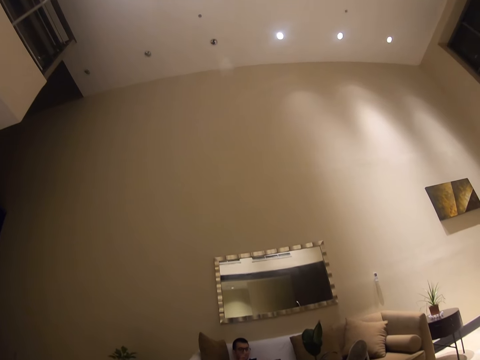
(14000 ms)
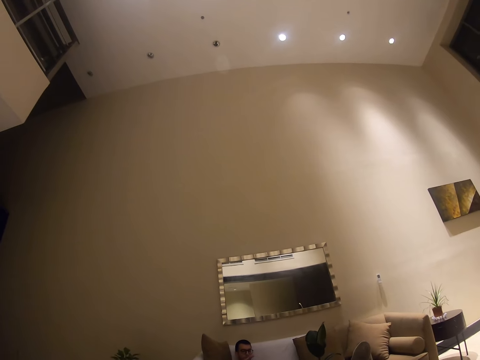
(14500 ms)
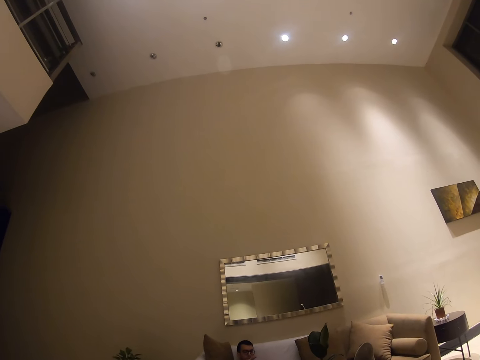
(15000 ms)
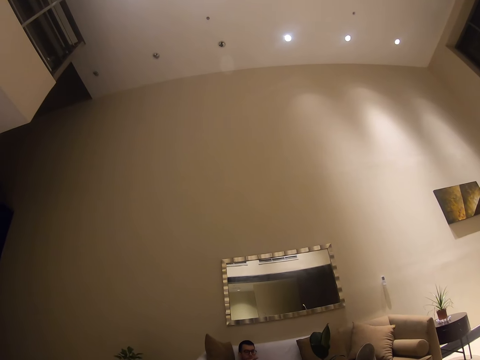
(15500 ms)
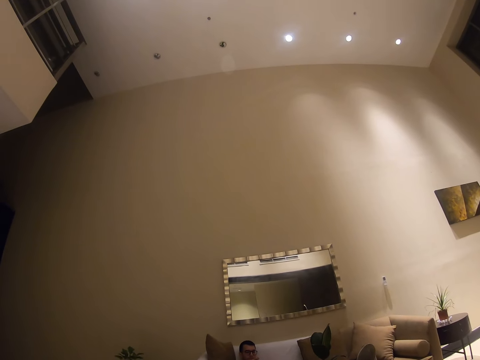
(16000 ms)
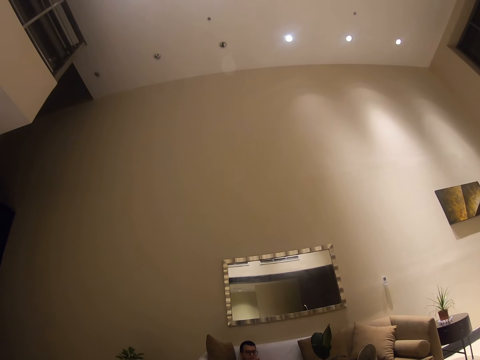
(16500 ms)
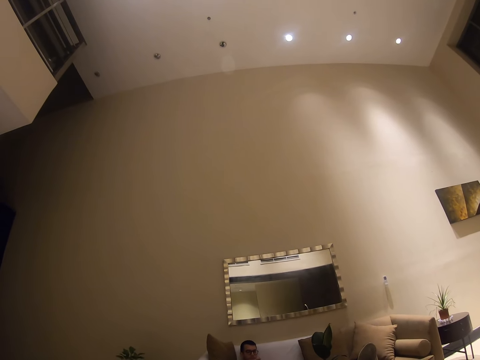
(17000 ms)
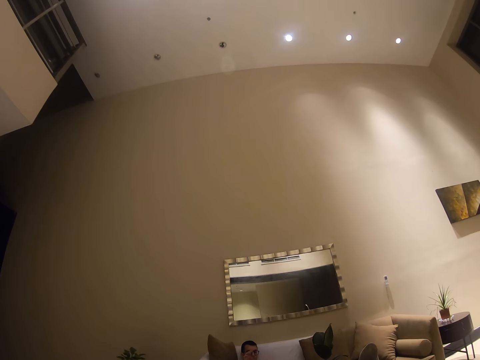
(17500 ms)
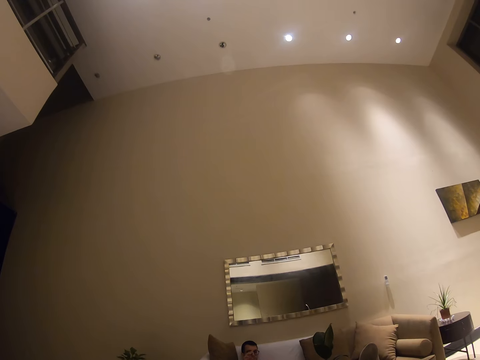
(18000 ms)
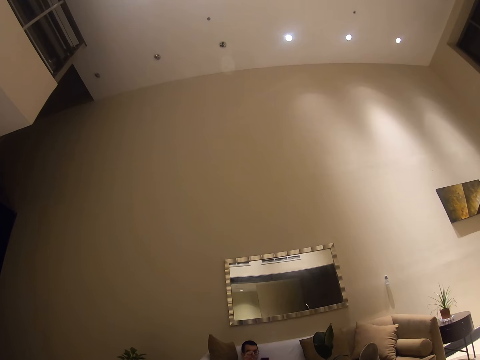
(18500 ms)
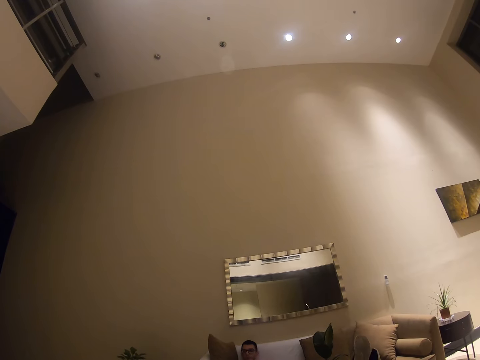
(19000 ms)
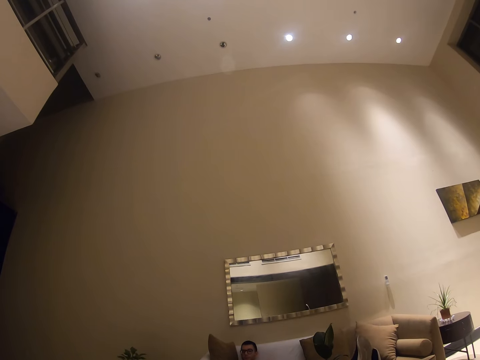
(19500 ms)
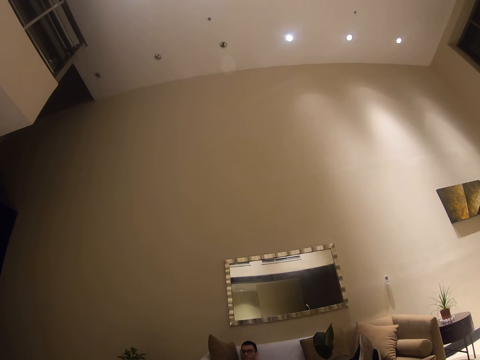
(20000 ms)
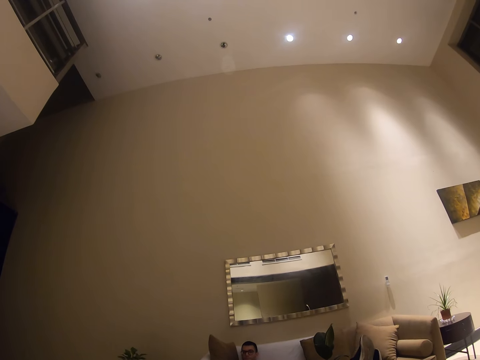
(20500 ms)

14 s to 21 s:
The camera wearer looks around.

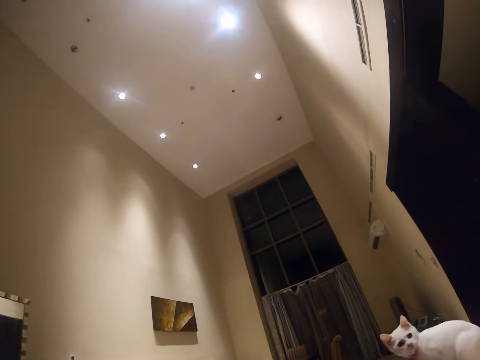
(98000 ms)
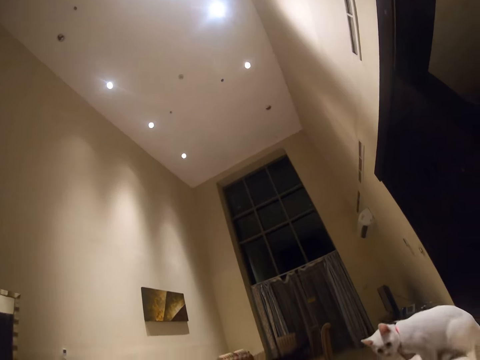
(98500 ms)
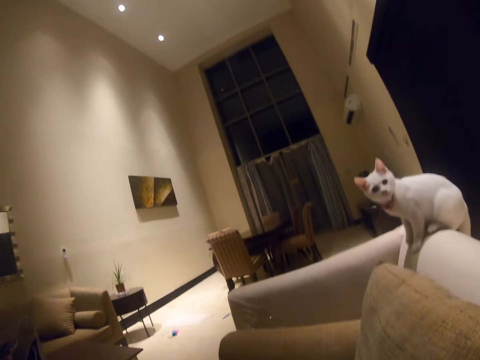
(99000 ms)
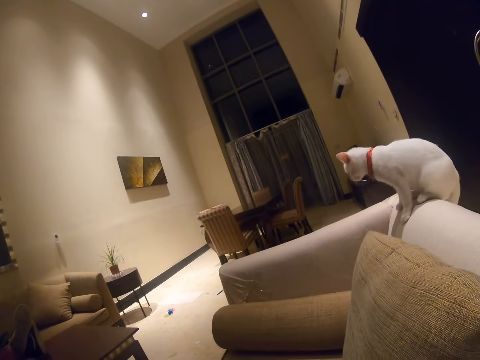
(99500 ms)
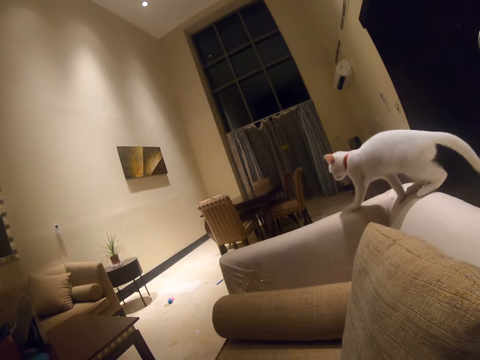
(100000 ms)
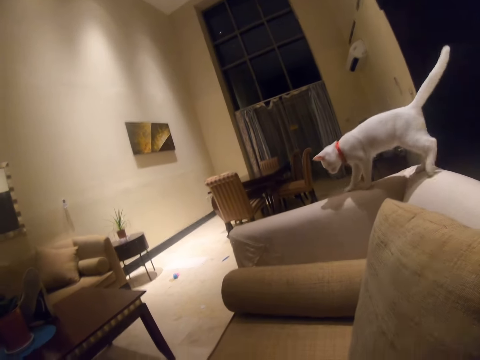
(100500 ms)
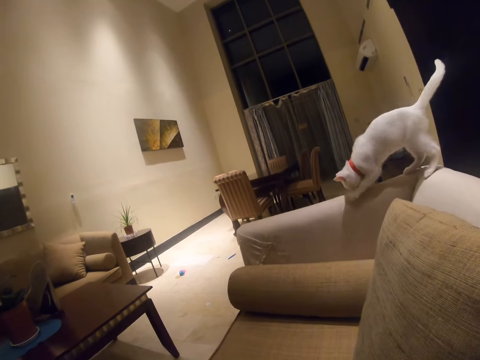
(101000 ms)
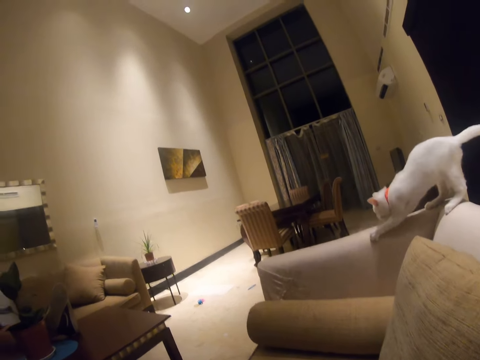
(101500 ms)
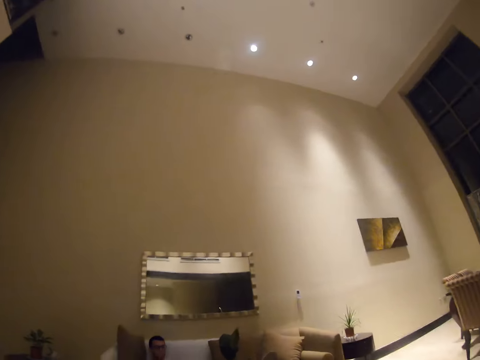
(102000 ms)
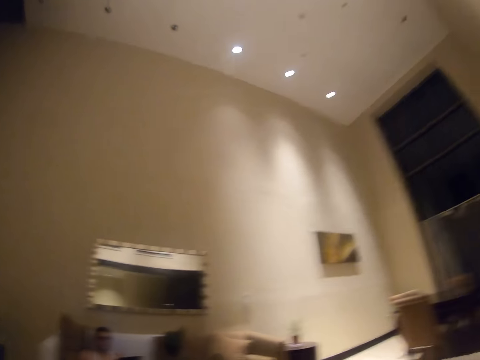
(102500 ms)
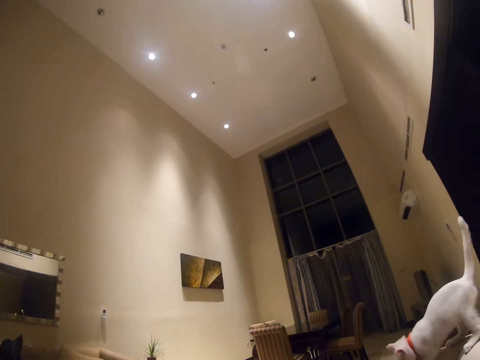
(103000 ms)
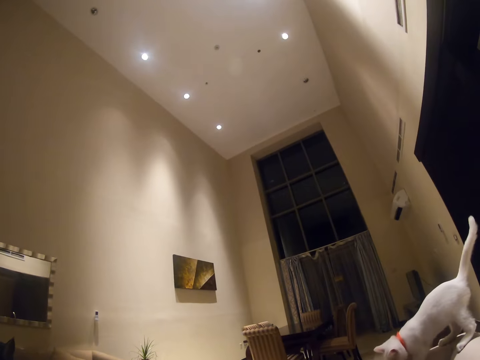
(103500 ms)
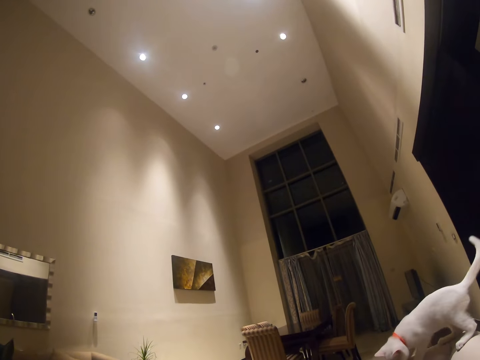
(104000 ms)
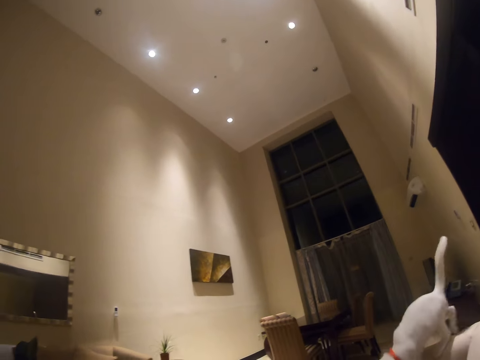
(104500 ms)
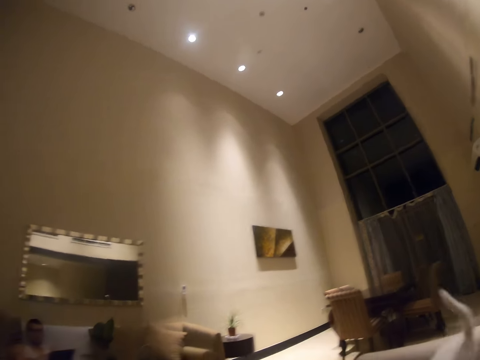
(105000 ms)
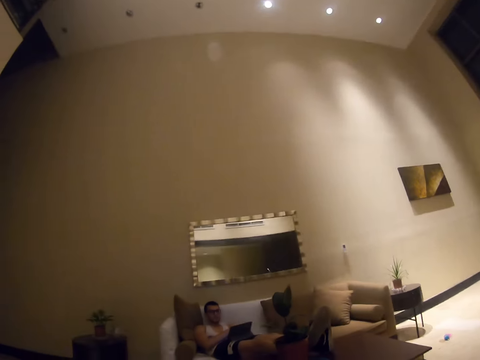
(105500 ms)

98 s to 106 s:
The camera wearer looks at the cat.

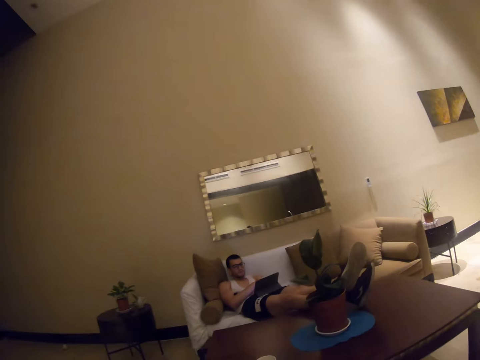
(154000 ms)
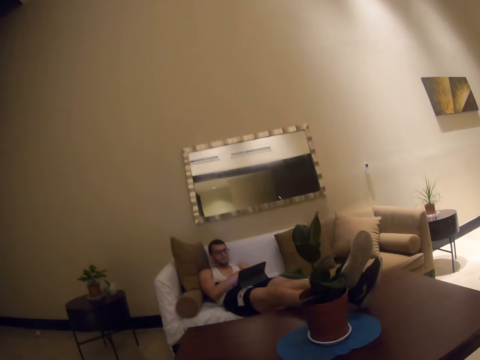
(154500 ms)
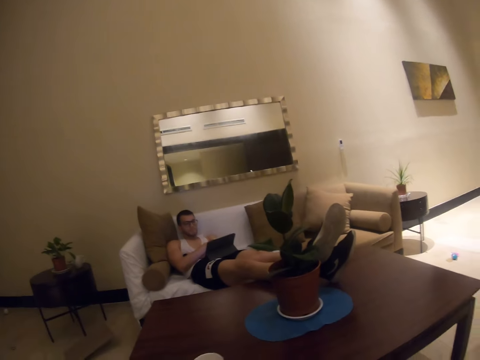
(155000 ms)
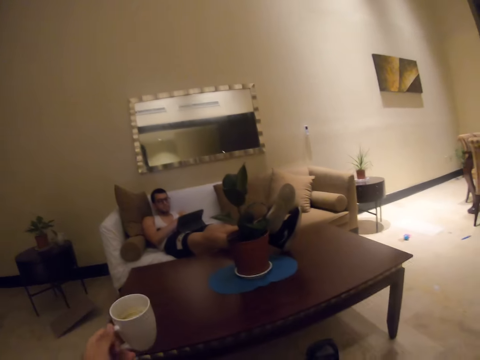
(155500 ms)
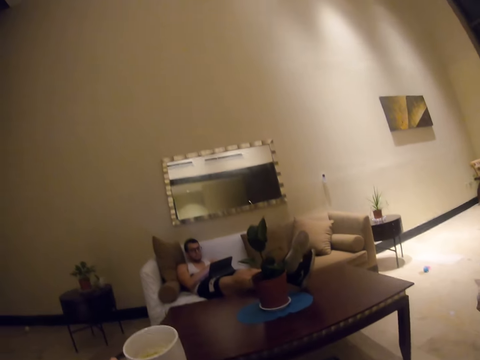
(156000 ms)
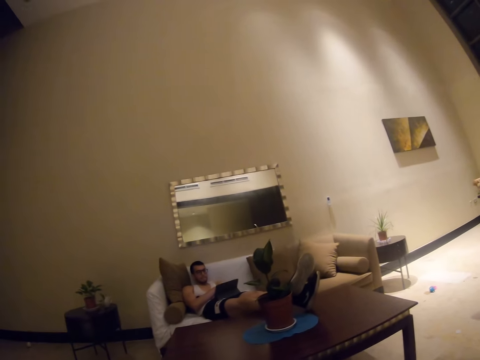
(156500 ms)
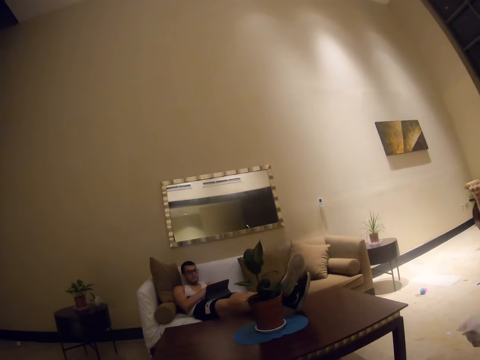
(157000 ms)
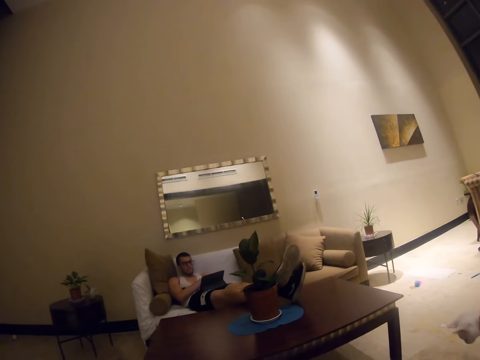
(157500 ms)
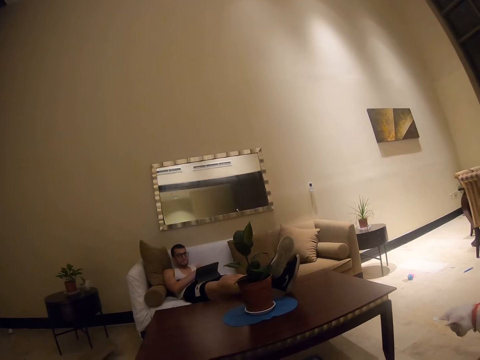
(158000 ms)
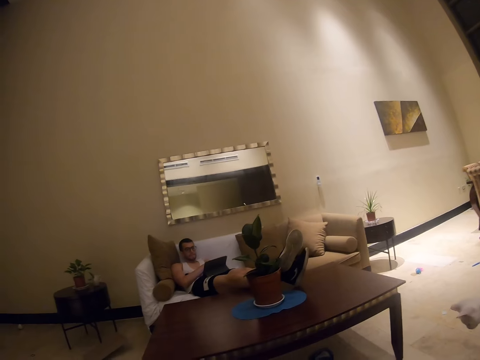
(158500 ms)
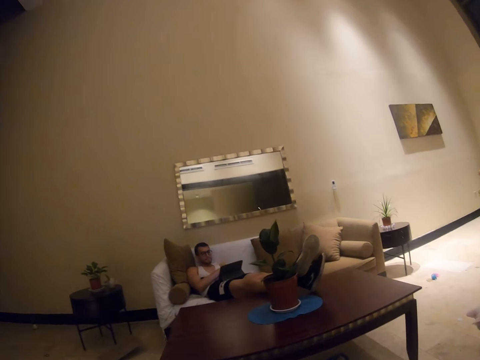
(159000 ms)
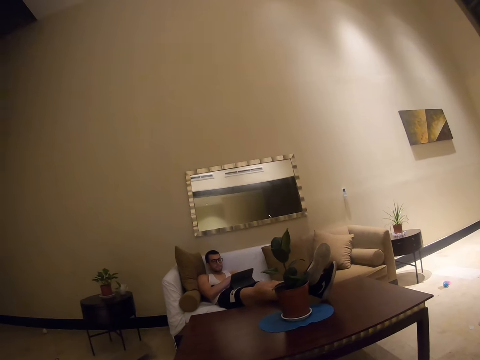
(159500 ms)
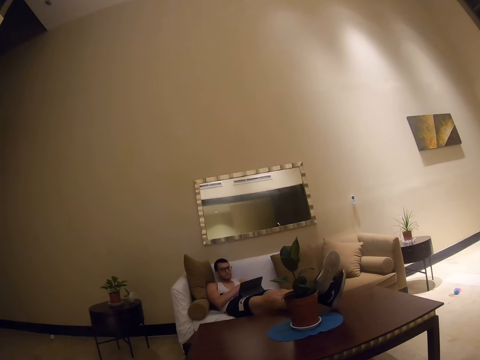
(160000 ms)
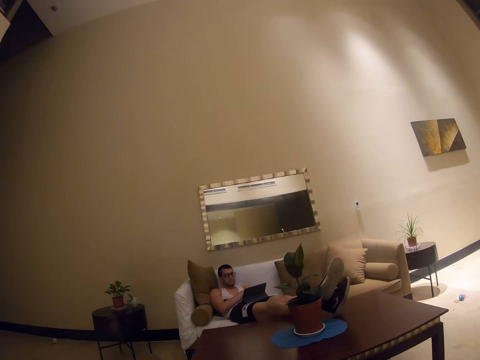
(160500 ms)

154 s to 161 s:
The camera wearer picks a cup from the table.

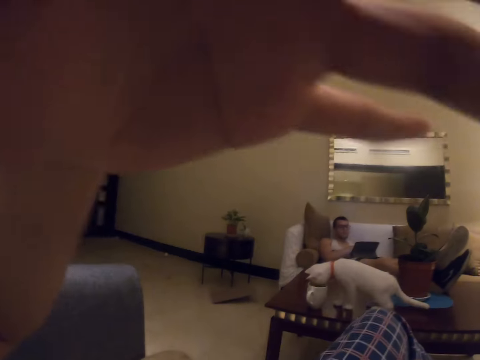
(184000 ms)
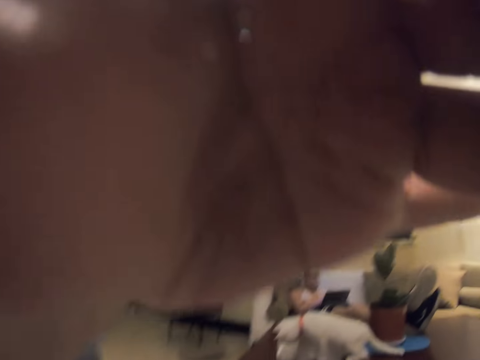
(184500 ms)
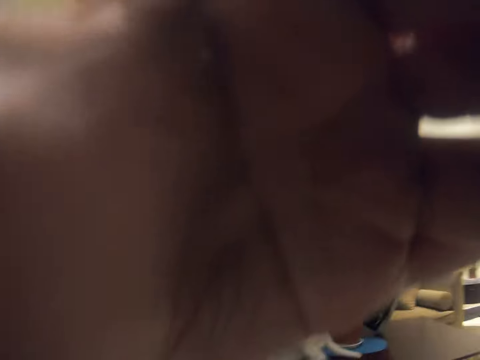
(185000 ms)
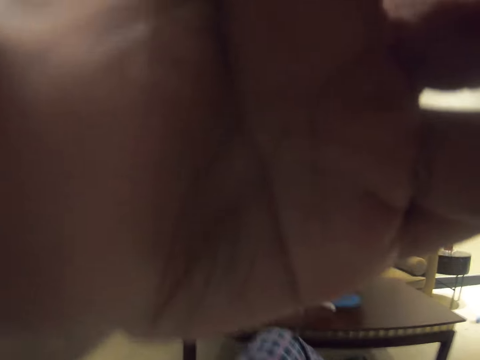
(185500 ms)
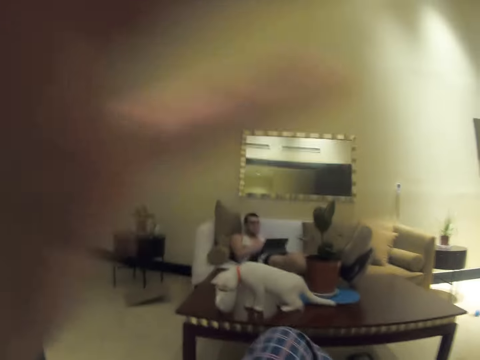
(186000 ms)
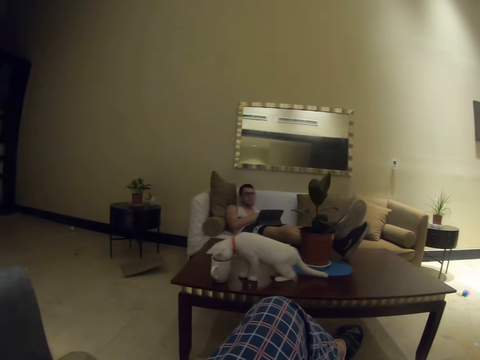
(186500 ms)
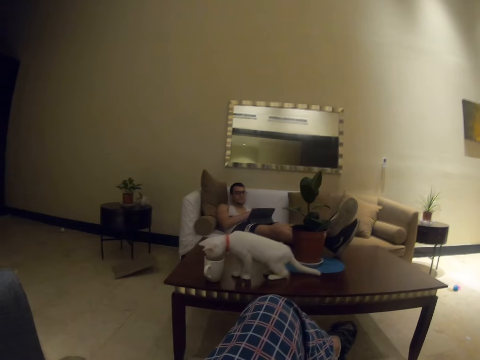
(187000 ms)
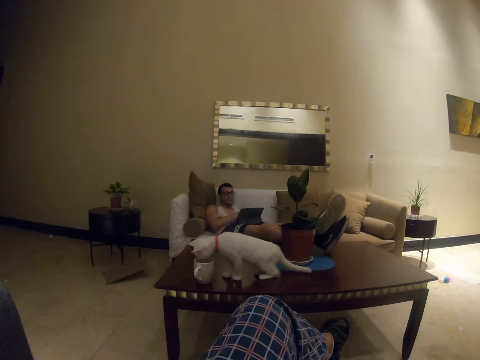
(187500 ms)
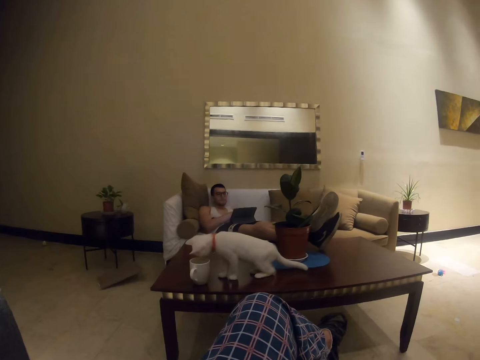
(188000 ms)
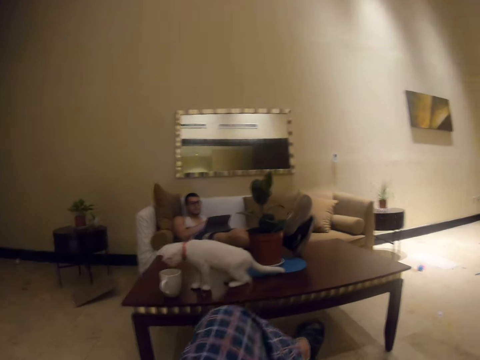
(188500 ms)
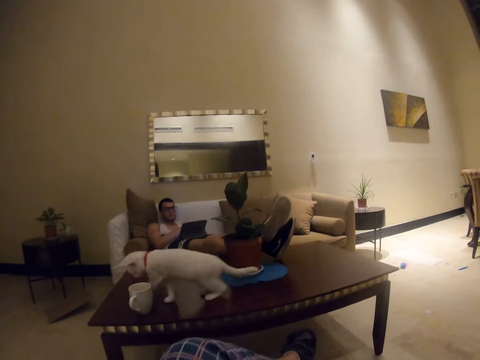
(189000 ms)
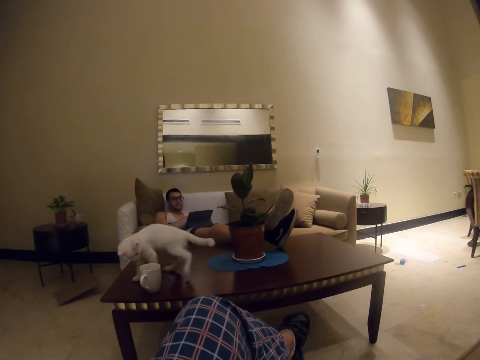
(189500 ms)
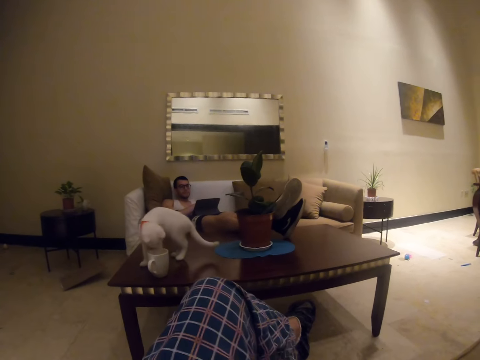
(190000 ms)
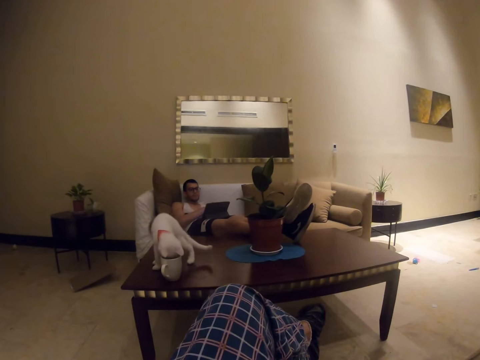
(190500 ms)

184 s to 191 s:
The camera wearer sets the camera.
